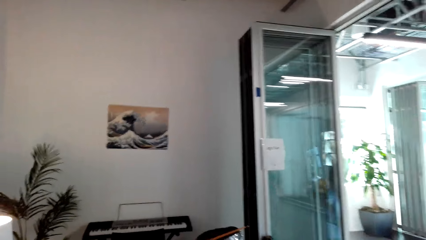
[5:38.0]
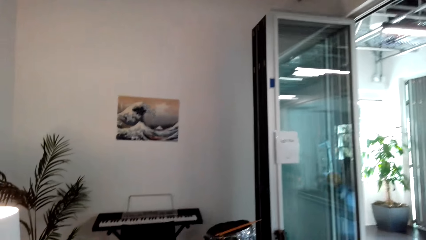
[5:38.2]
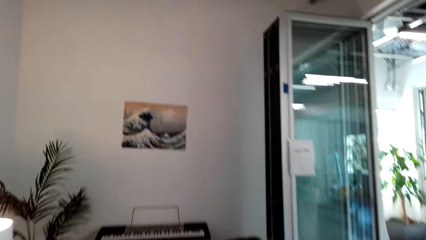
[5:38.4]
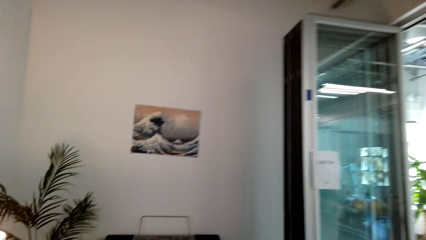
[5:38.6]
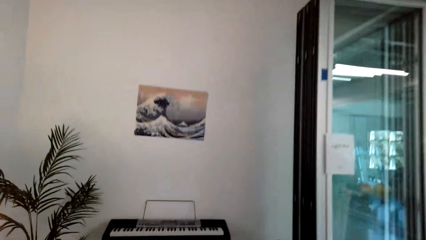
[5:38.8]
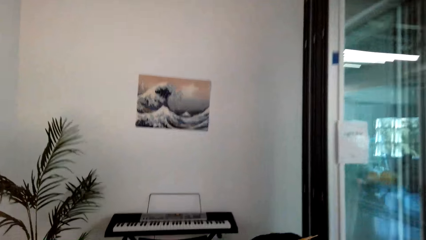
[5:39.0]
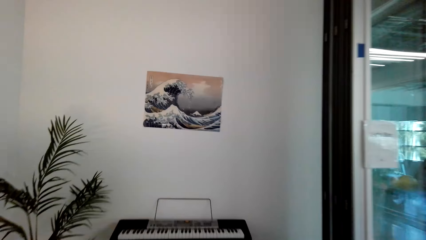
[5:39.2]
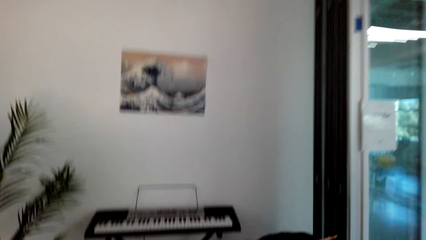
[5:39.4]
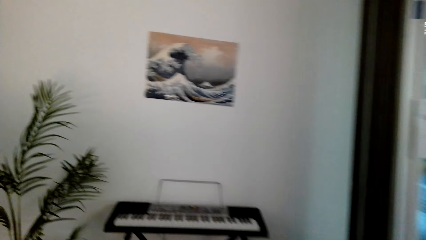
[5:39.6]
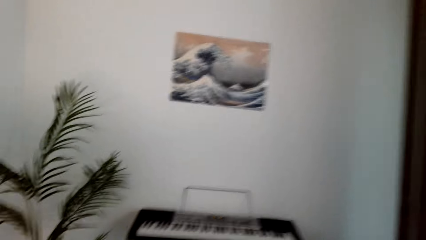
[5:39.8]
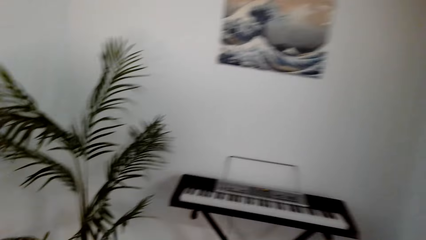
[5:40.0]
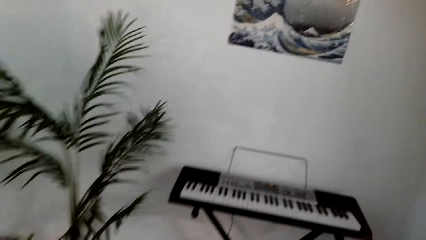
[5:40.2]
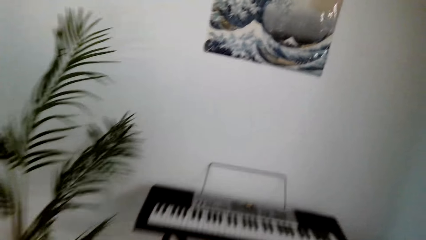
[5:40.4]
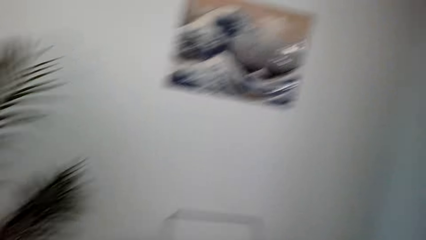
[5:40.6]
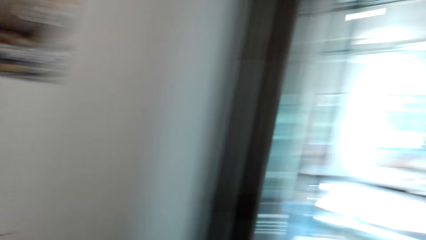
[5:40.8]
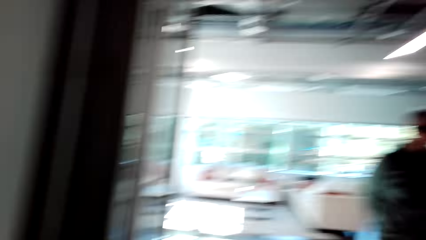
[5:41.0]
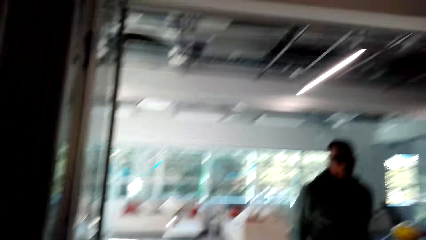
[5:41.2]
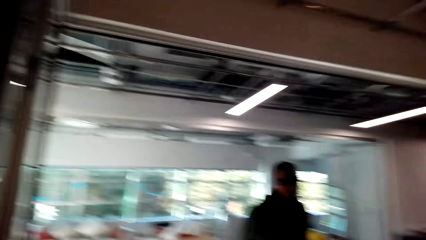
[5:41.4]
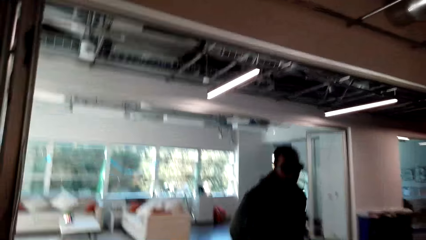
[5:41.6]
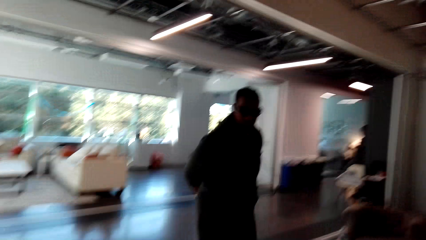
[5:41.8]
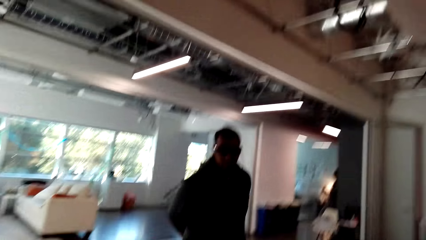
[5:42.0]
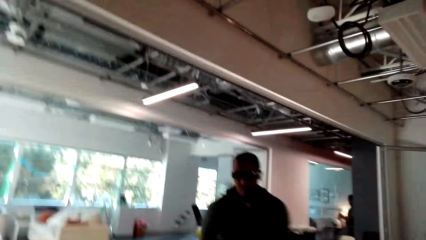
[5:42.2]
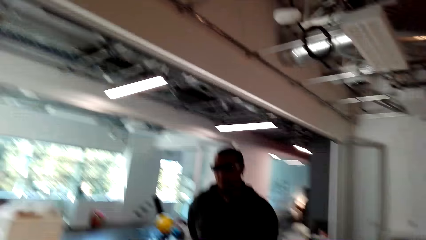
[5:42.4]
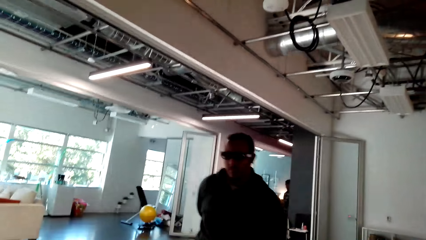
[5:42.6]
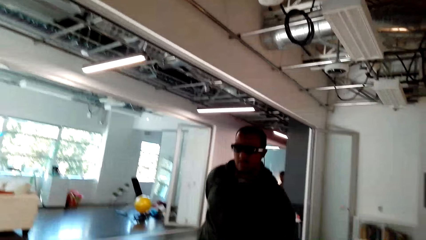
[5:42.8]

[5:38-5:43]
The camera wearer converses with a man.

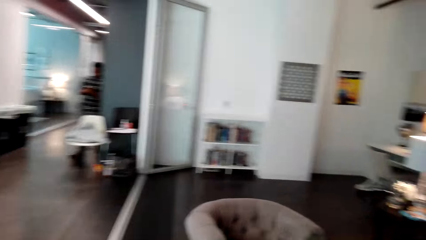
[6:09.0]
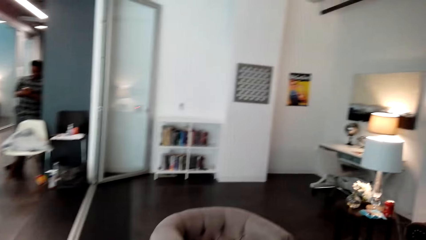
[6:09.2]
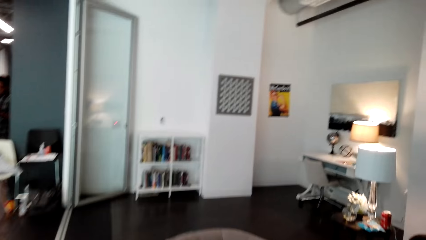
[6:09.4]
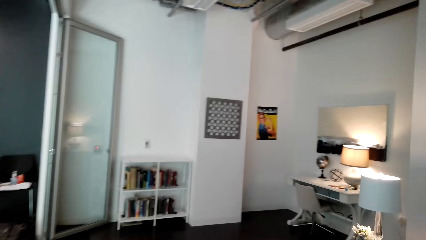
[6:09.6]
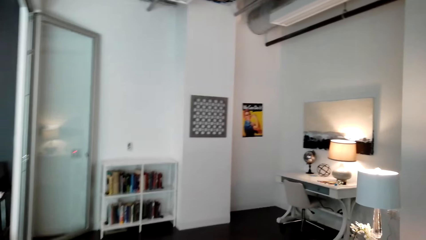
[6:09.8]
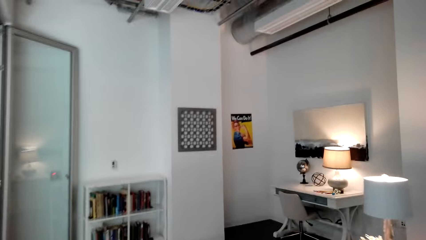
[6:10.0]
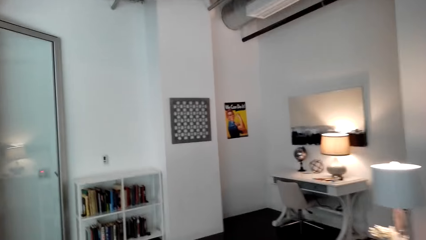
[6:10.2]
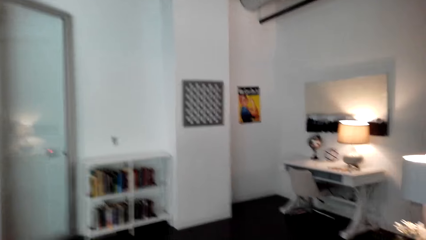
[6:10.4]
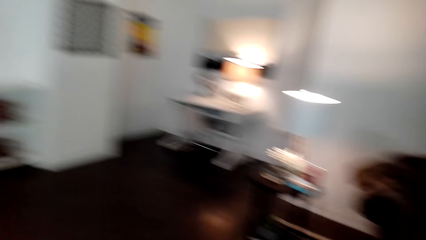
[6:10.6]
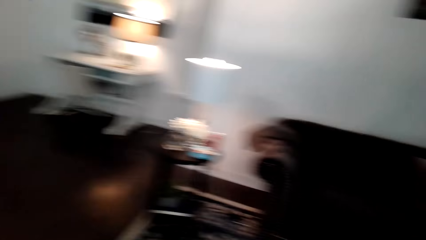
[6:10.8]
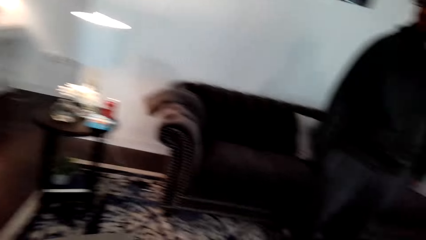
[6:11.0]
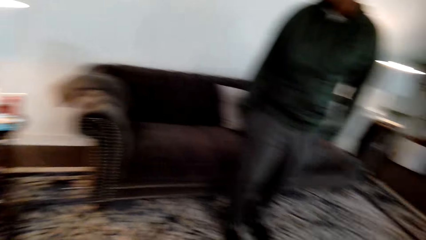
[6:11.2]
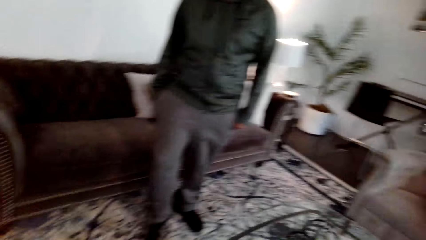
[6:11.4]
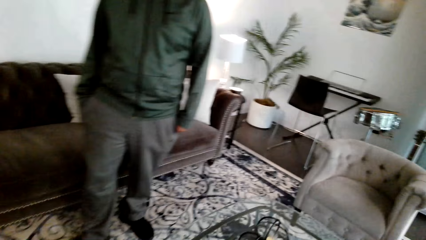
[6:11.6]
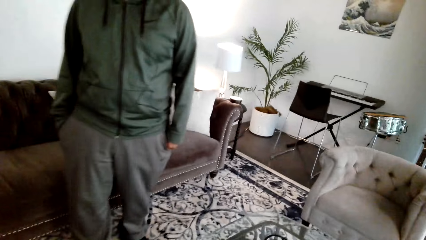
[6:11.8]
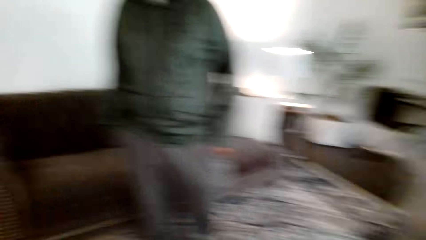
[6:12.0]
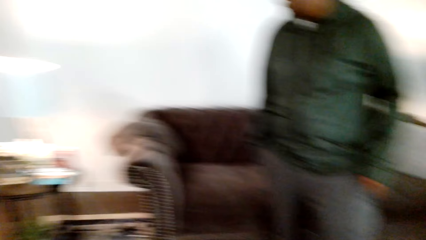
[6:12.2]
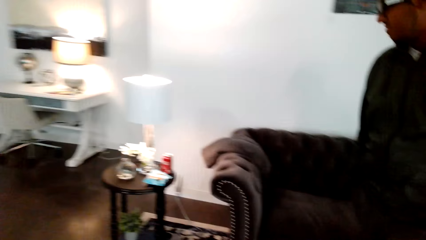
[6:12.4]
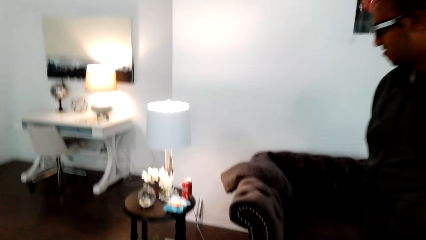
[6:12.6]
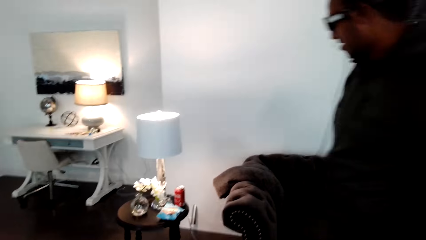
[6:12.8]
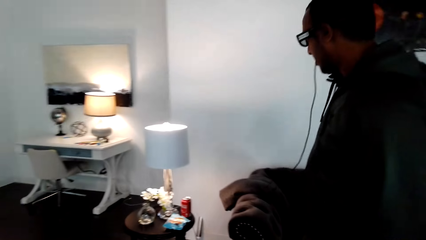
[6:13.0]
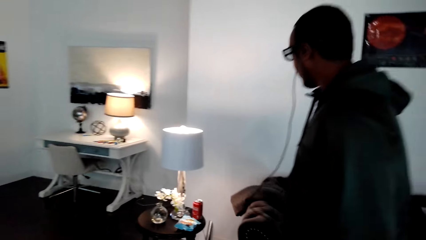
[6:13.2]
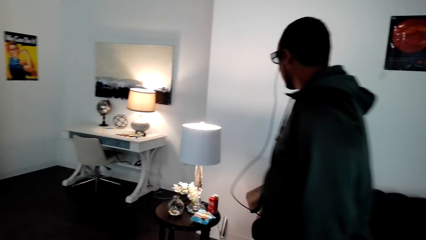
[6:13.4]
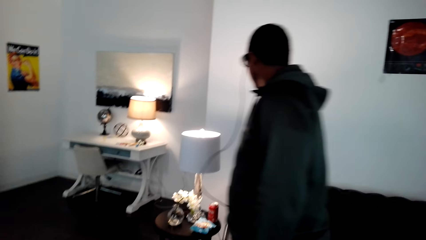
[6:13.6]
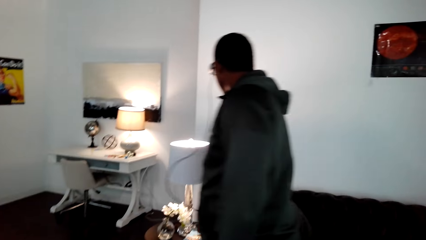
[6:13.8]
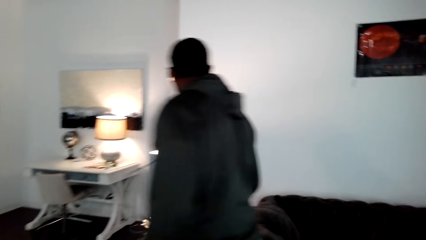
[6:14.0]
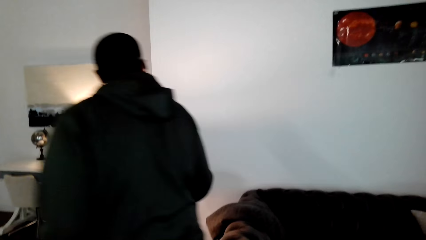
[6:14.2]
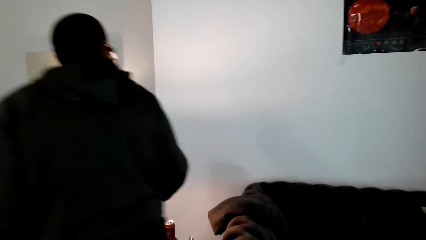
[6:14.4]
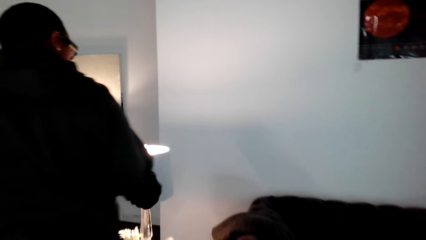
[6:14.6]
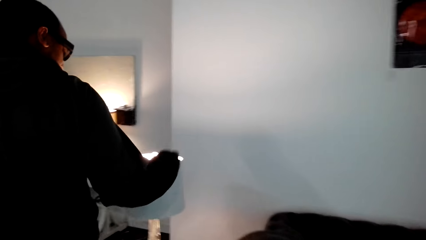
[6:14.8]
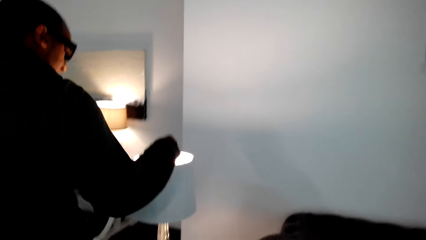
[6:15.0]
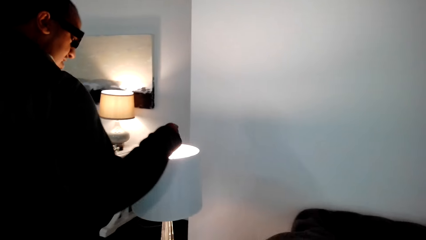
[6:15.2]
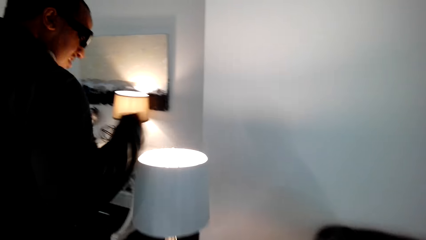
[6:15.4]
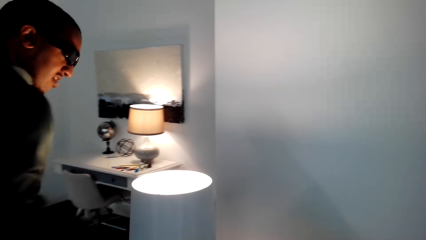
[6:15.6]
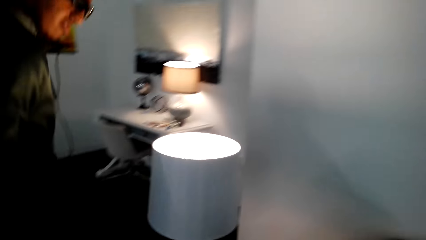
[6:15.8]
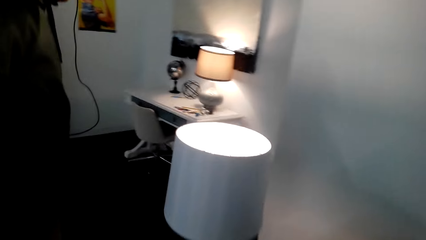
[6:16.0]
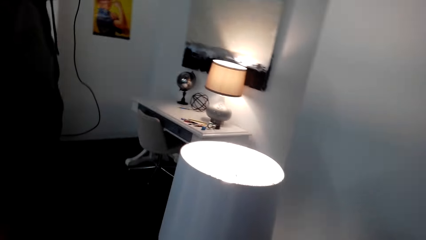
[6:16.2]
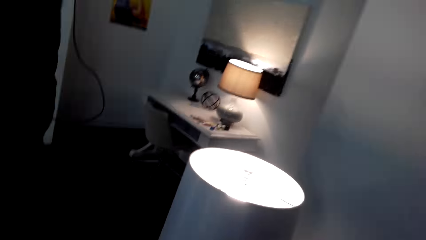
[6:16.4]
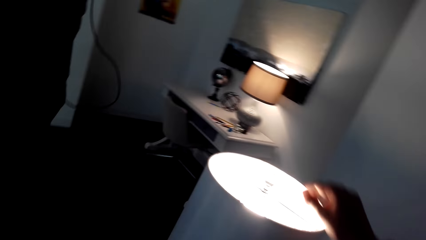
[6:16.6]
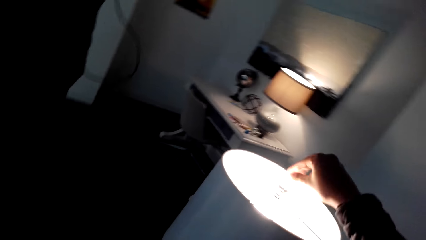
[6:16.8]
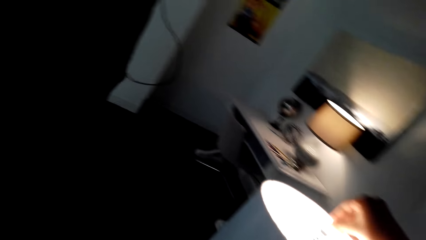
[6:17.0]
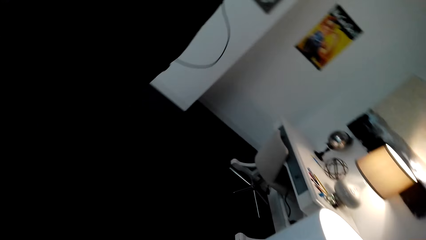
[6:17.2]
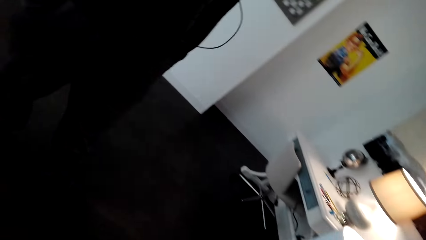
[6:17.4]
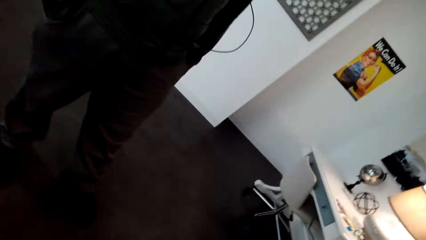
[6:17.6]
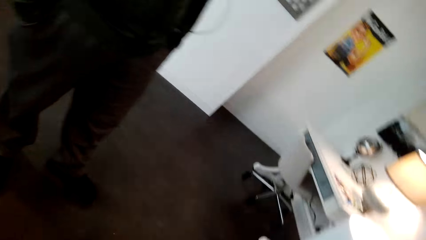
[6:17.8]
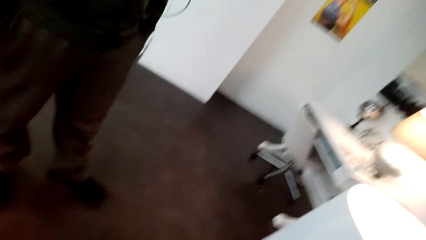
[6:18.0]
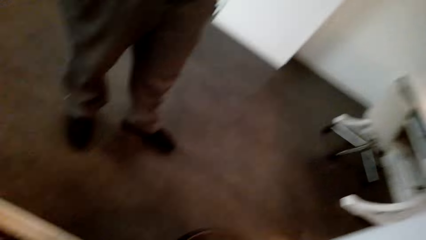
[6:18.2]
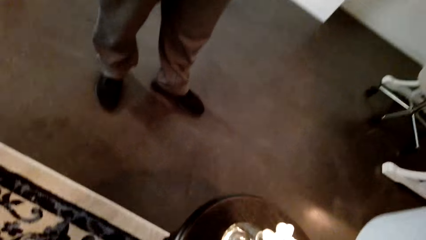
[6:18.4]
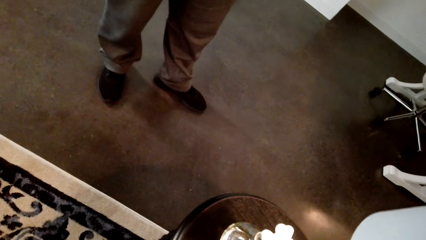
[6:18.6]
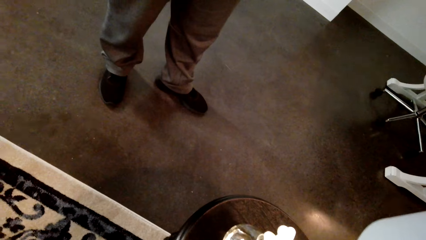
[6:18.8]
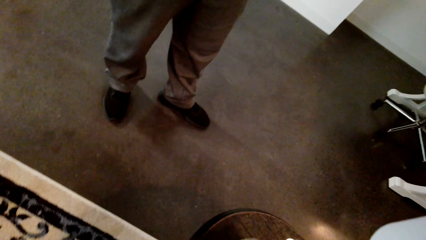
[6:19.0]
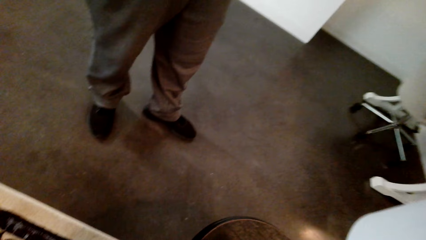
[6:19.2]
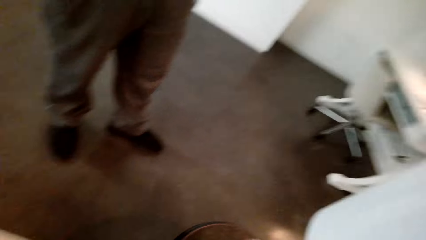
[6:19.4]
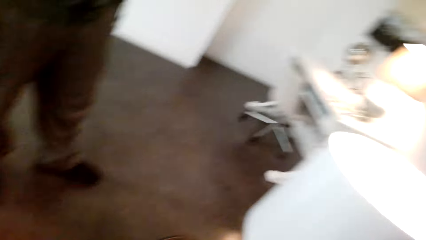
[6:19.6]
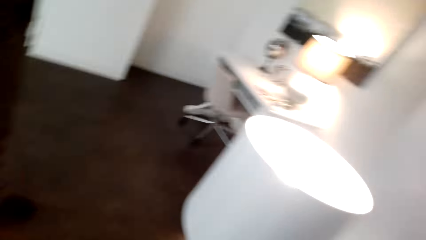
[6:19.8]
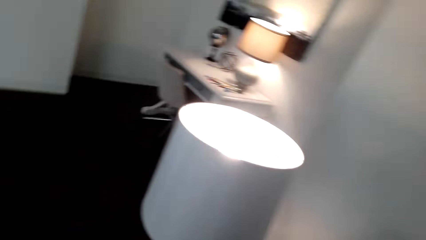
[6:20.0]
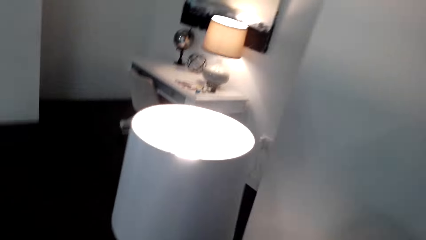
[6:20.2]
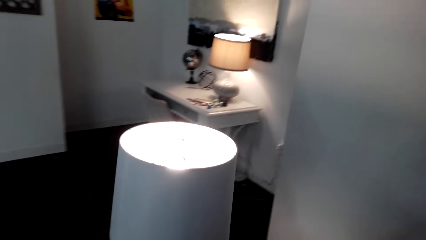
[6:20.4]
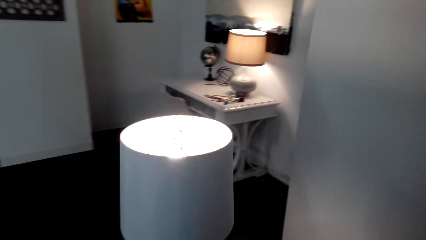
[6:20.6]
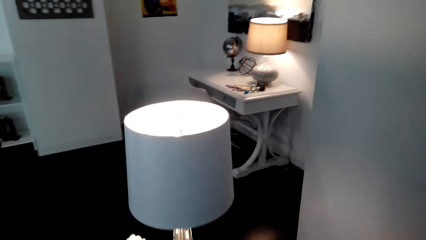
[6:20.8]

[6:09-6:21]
The camera wearer walks around the house. They converse with a man. The man walks around the house. The camera wearer converses with the man.
